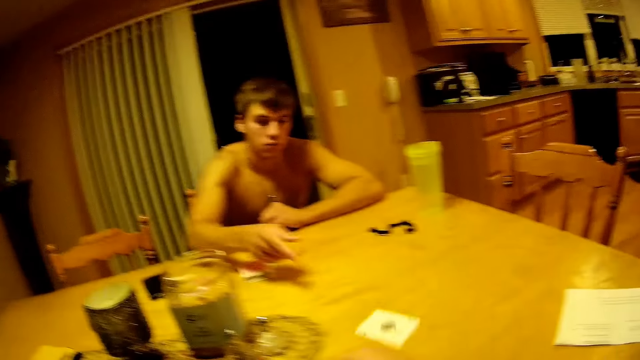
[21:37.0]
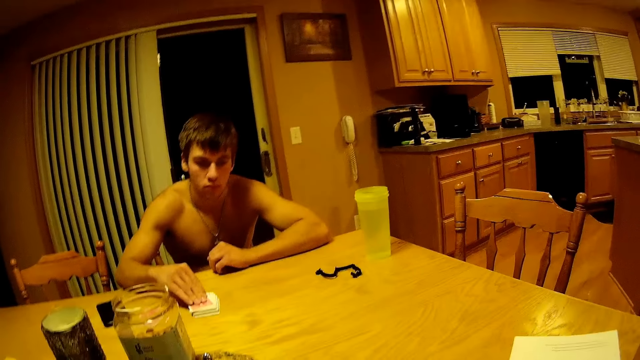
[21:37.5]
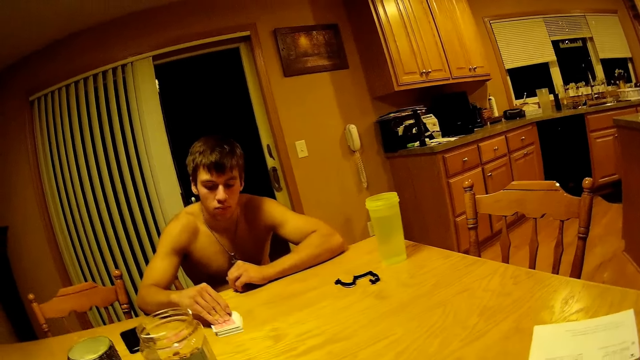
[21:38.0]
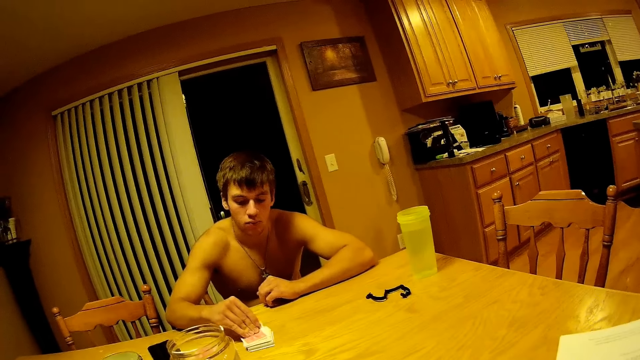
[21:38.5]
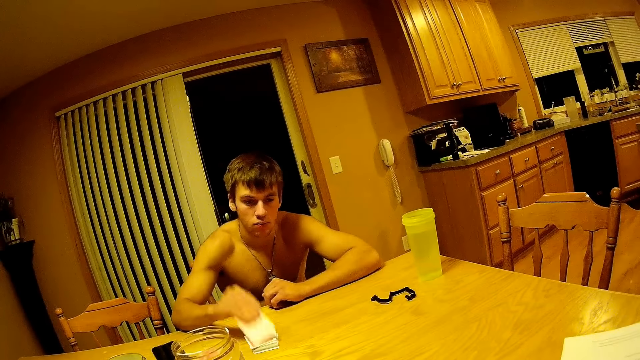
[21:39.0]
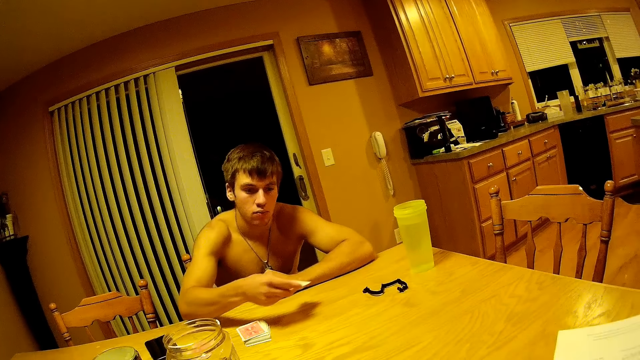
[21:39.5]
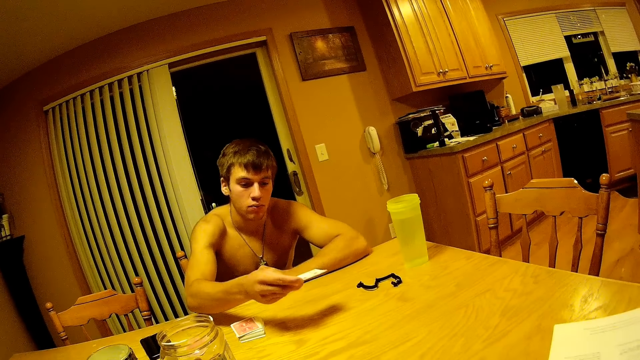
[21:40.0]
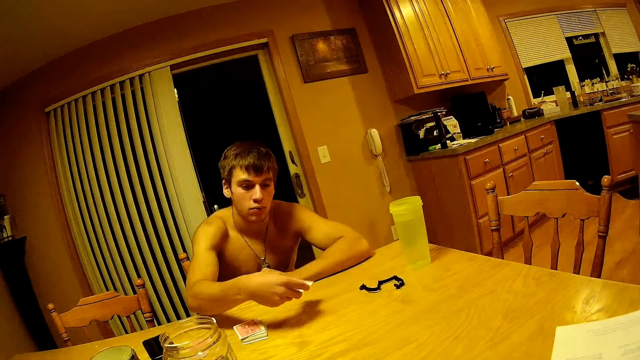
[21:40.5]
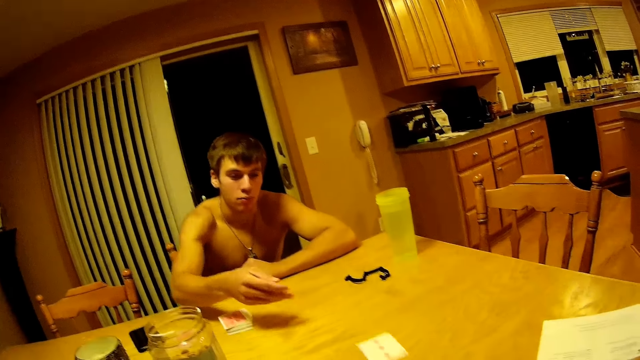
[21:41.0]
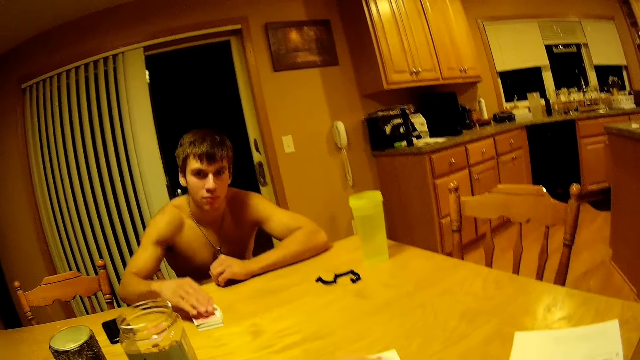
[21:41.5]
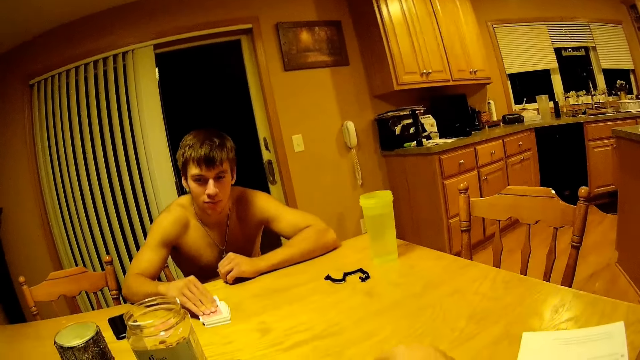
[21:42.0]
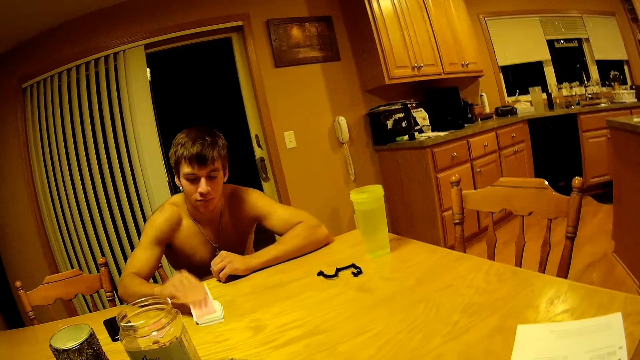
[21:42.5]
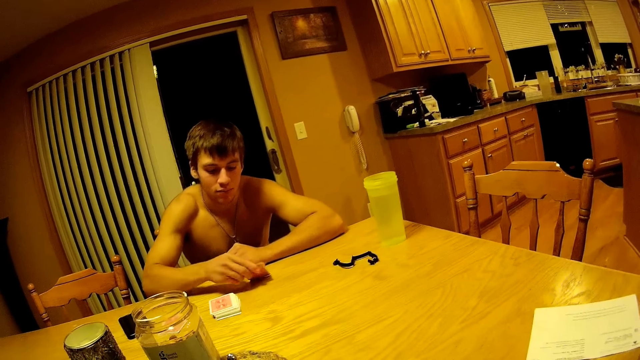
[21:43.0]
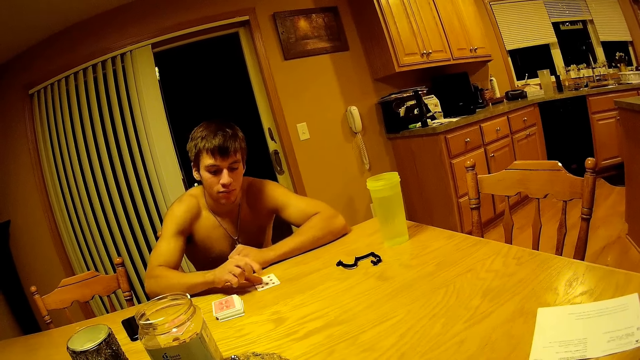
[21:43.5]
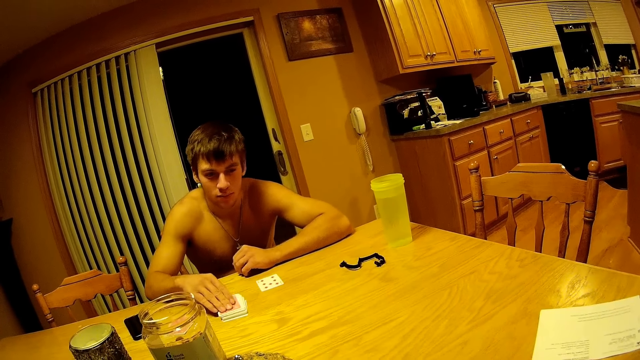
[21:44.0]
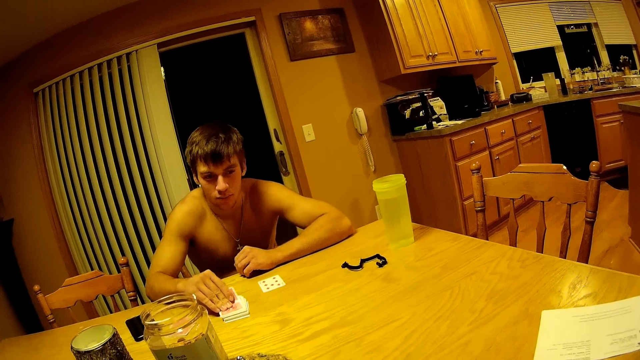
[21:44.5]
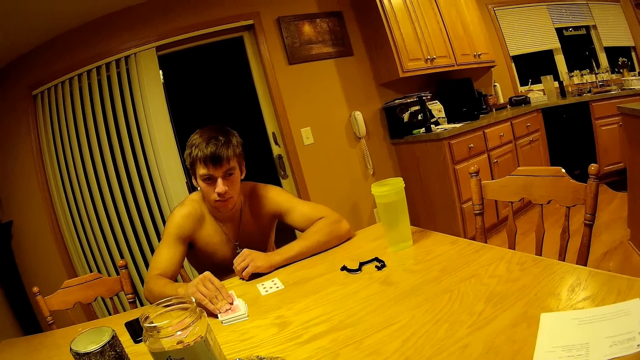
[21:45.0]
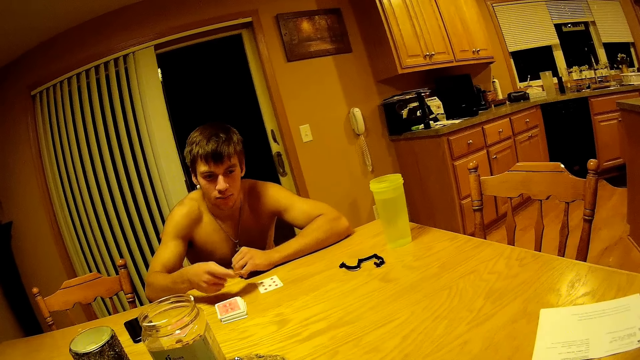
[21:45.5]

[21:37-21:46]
A person throws the card on the table. The person picks a card. The person throws the card on the table. The person picks a card. The person places the card on the table. The person picks a card.

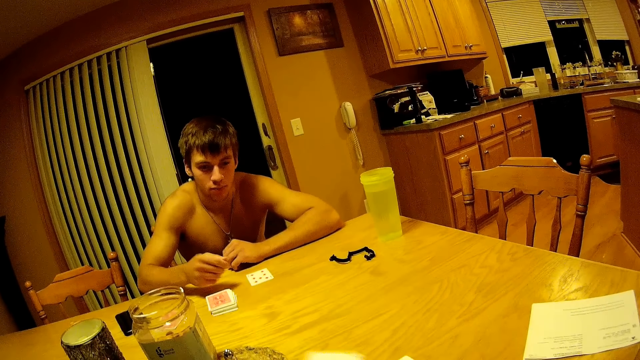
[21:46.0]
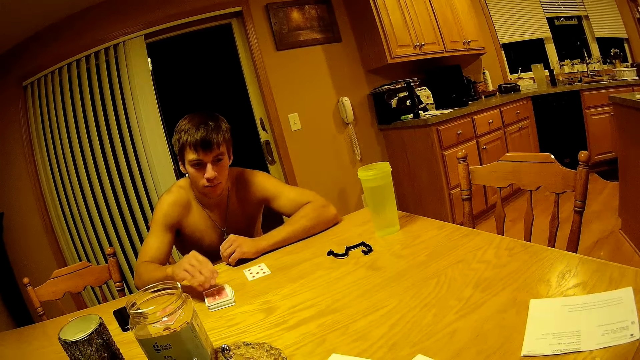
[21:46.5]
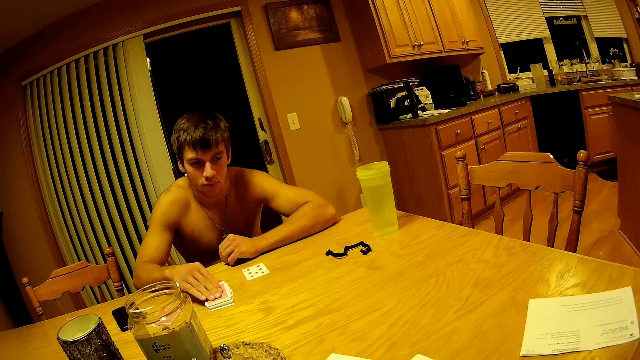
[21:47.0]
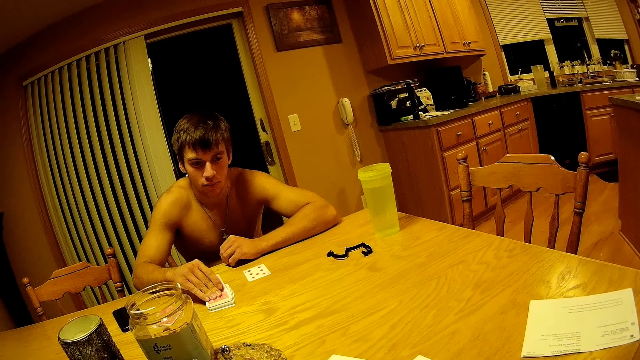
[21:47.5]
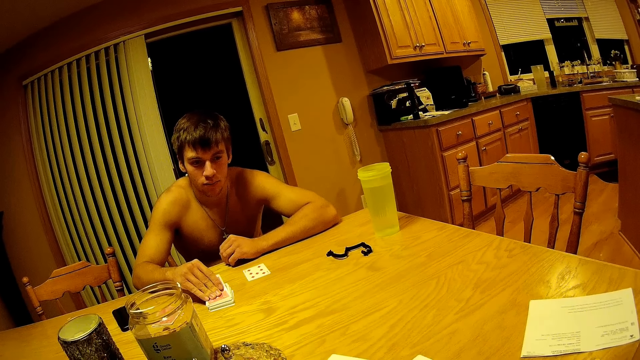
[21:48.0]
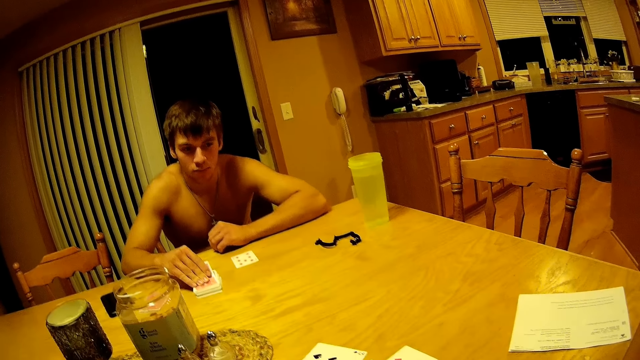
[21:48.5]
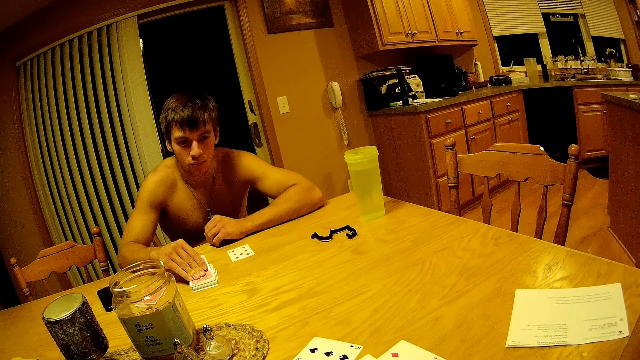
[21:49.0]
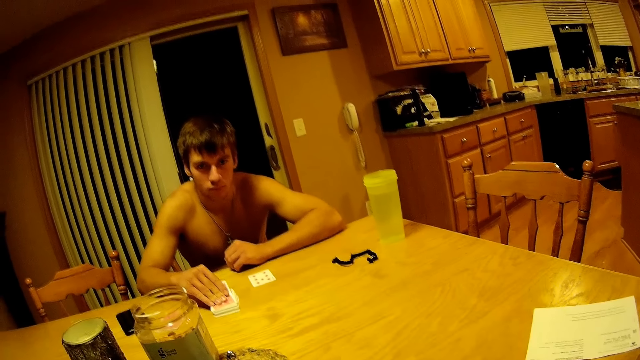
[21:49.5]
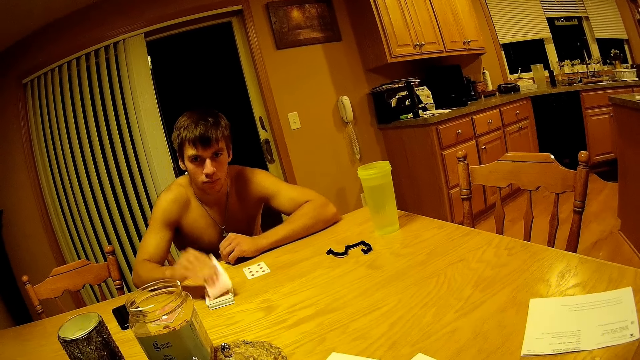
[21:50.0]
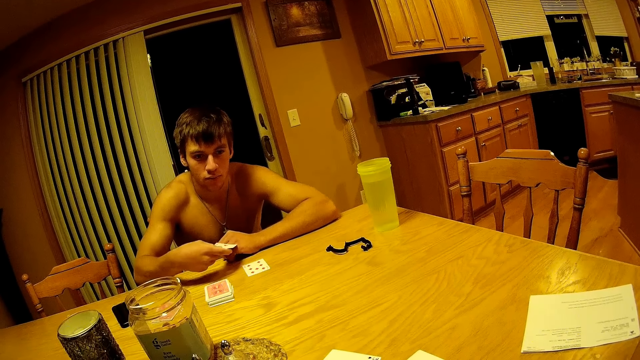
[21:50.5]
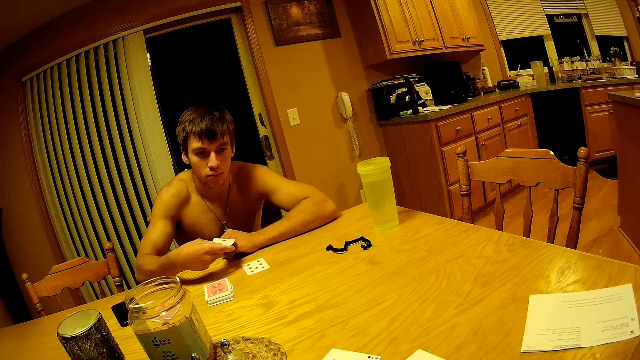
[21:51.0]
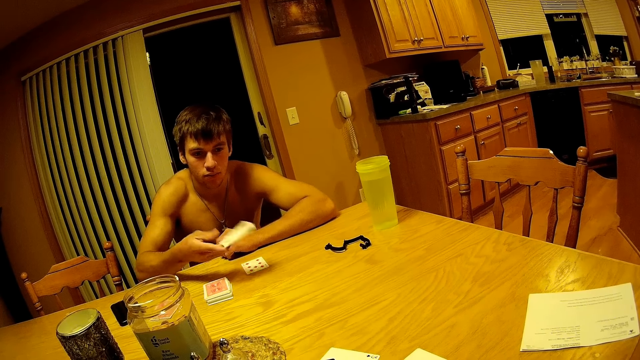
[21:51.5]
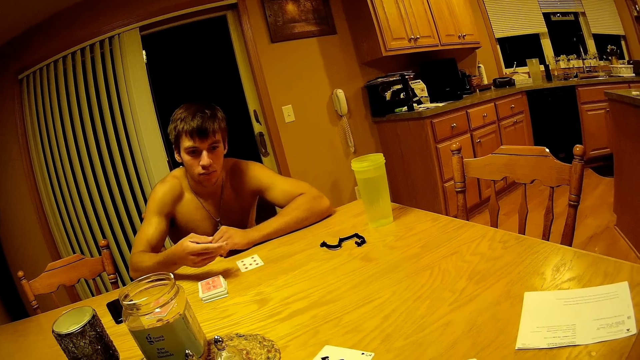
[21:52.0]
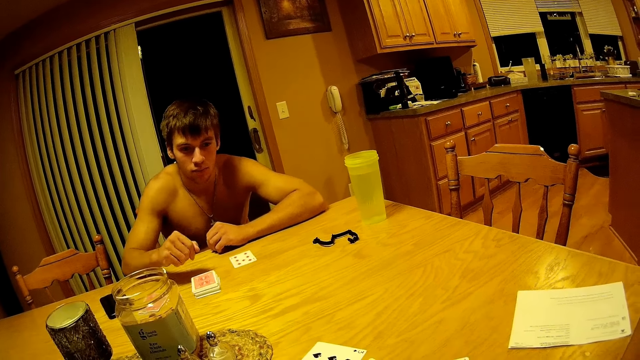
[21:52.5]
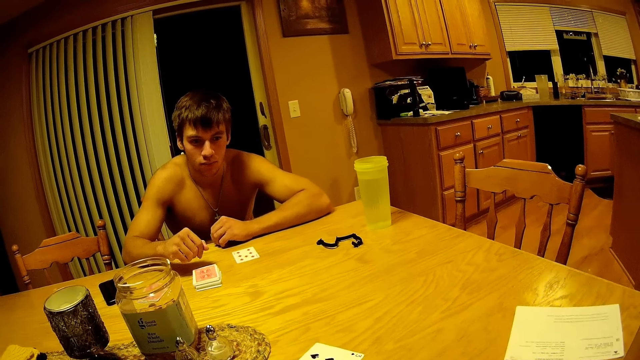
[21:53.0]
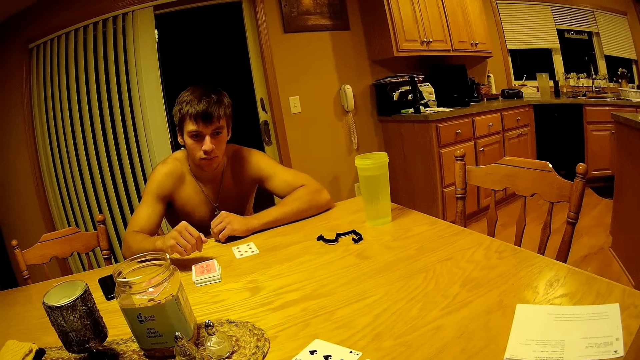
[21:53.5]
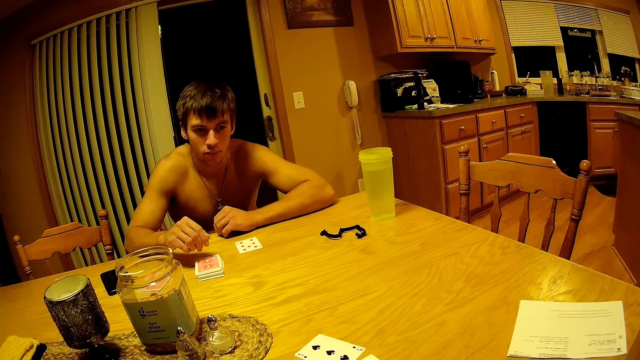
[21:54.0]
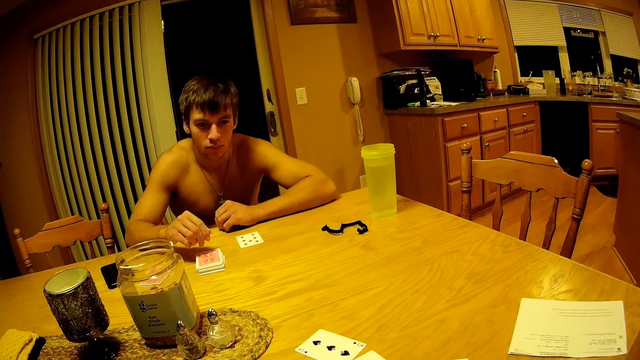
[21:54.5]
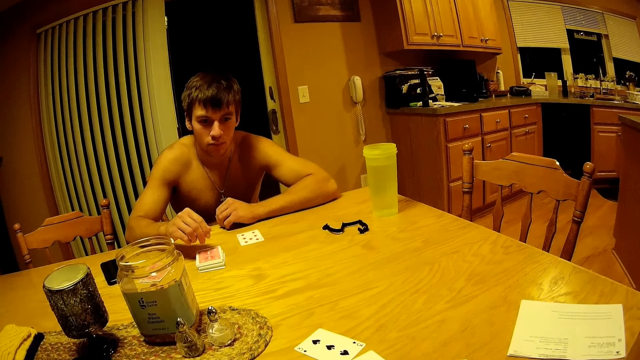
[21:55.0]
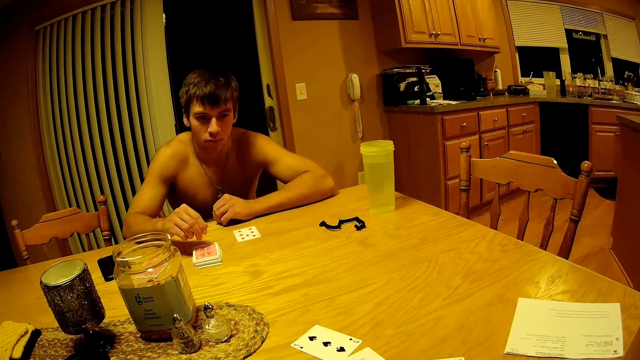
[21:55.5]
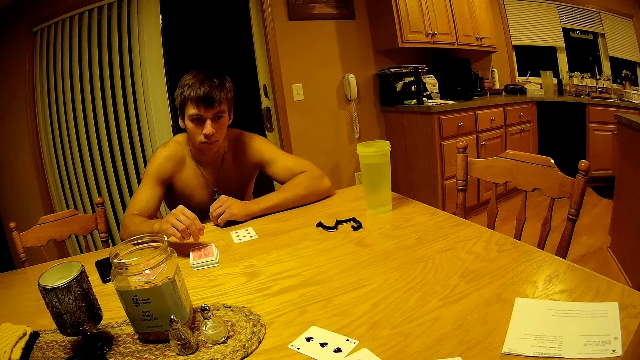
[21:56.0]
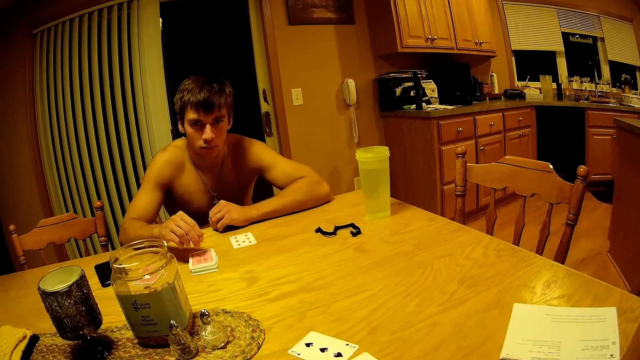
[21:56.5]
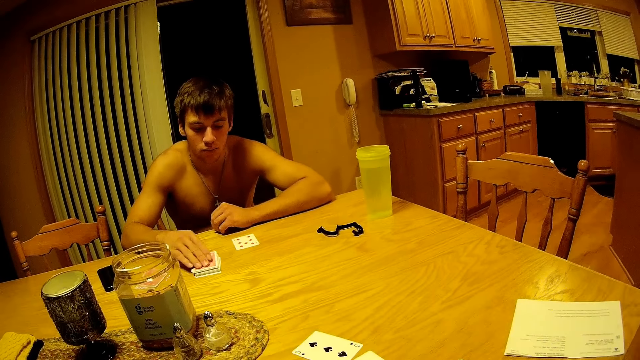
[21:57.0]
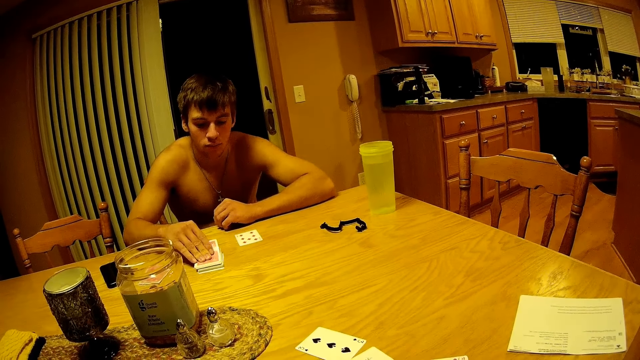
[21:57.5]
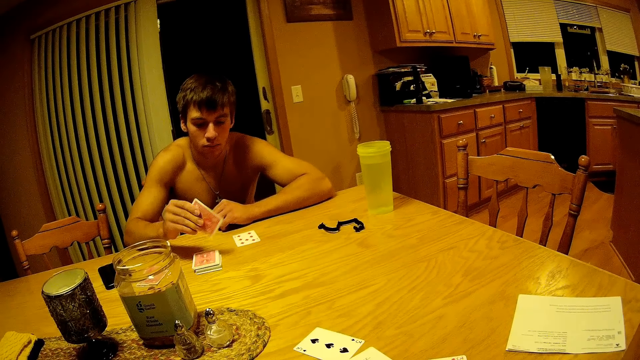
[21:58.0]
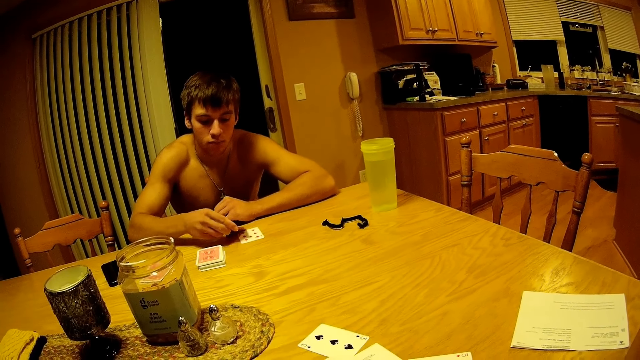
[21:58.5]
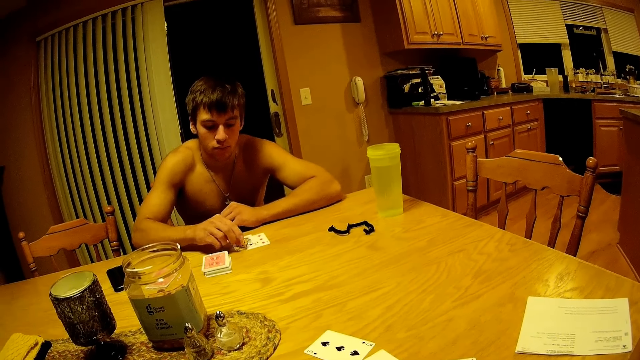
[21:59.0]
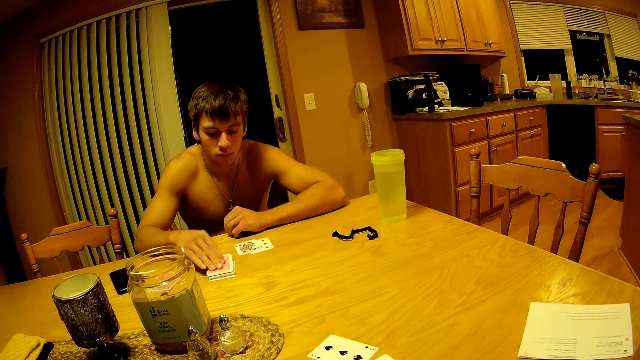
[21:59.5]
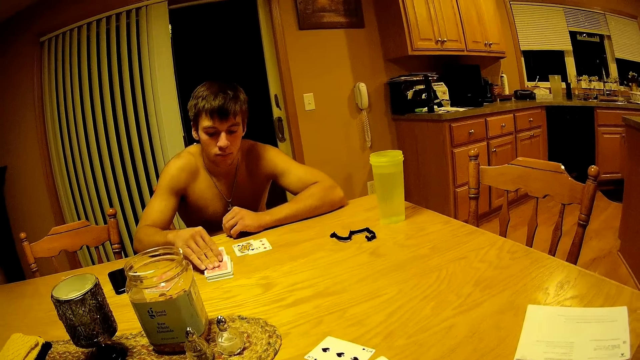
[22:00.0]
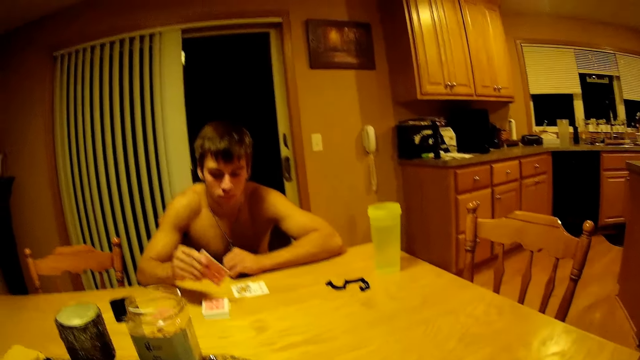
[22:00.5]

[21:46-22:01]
A person throws the card on the table. The person picks a card. The camera wearer looks at the cards on the table. The person throws the card on the table. The person picks a card. The person places the card on the table. The person picks a card.
